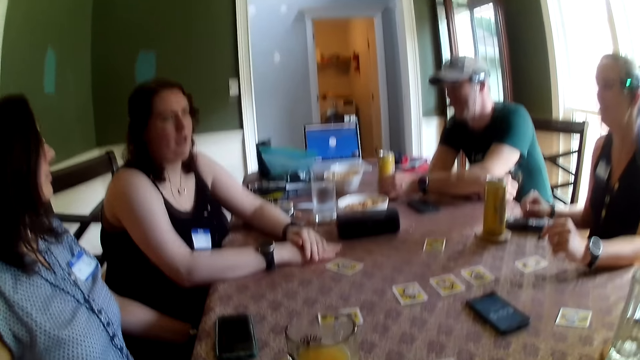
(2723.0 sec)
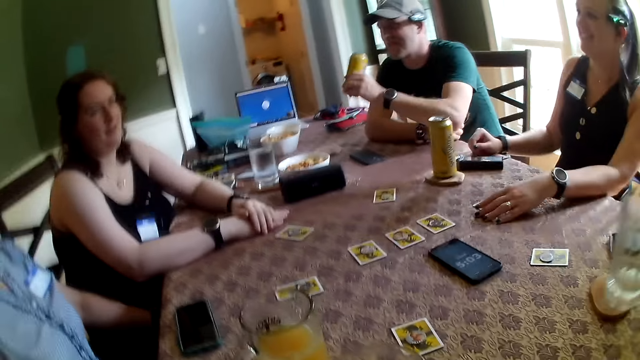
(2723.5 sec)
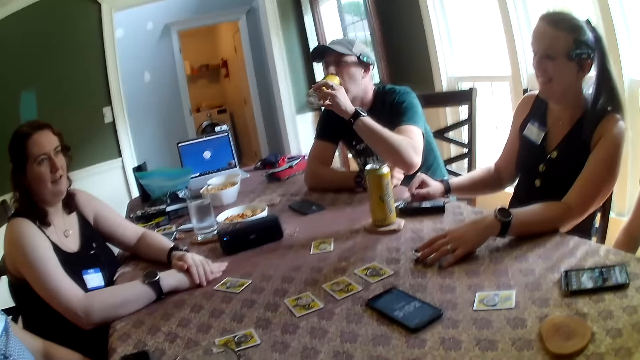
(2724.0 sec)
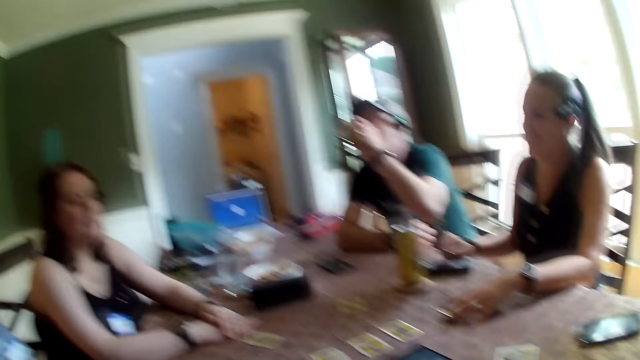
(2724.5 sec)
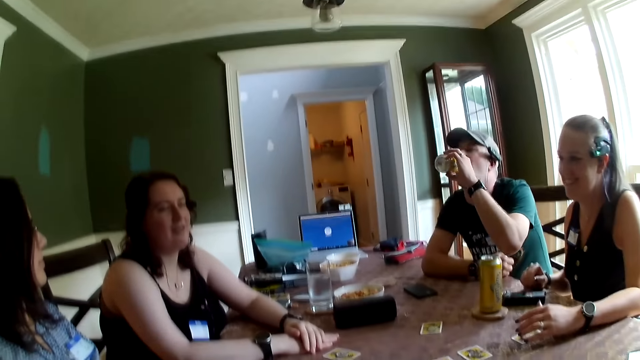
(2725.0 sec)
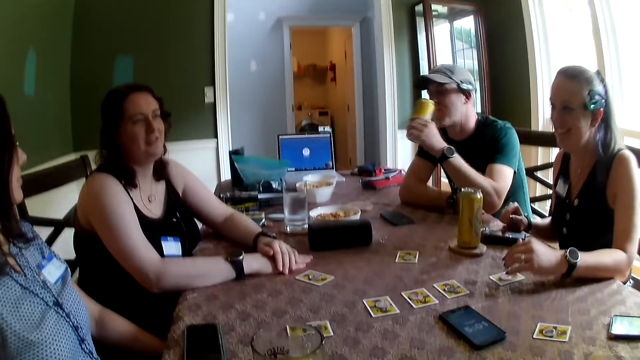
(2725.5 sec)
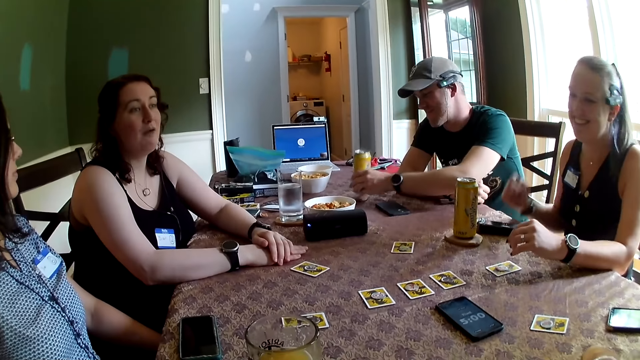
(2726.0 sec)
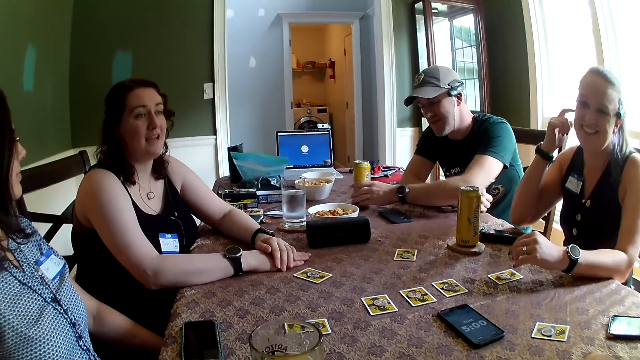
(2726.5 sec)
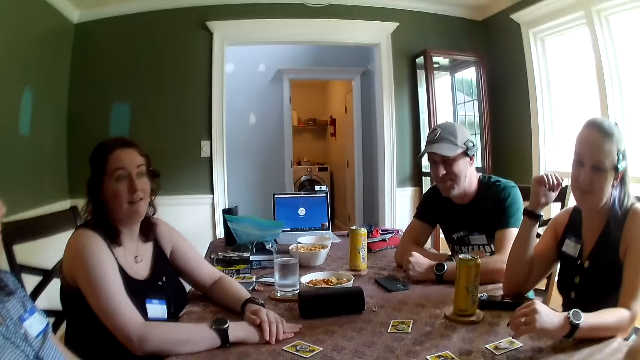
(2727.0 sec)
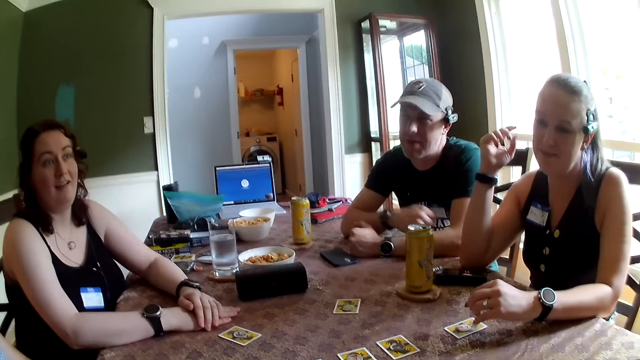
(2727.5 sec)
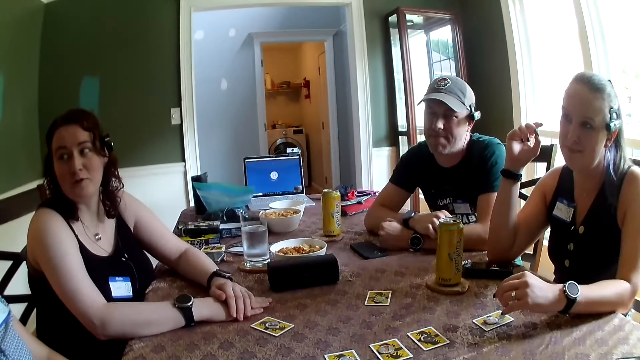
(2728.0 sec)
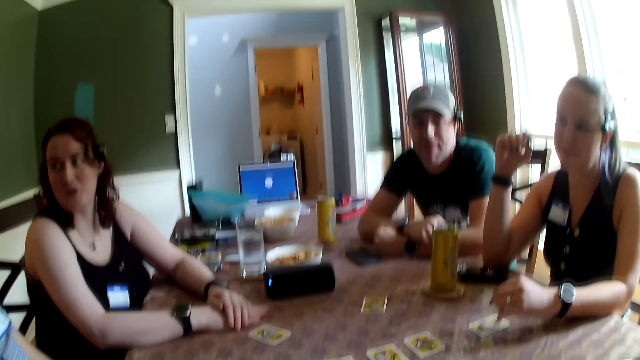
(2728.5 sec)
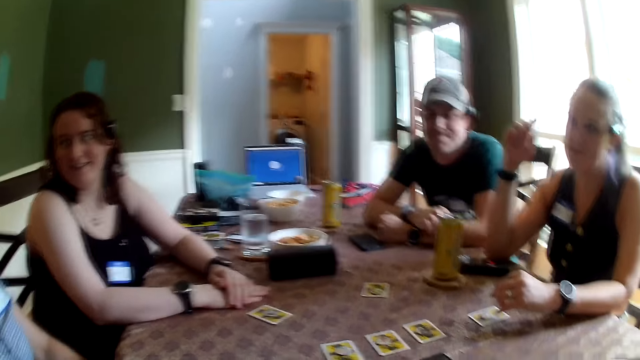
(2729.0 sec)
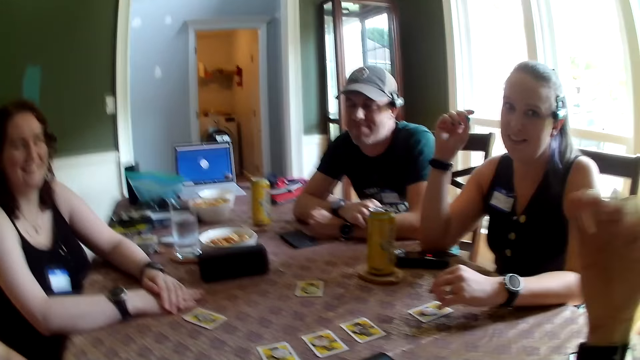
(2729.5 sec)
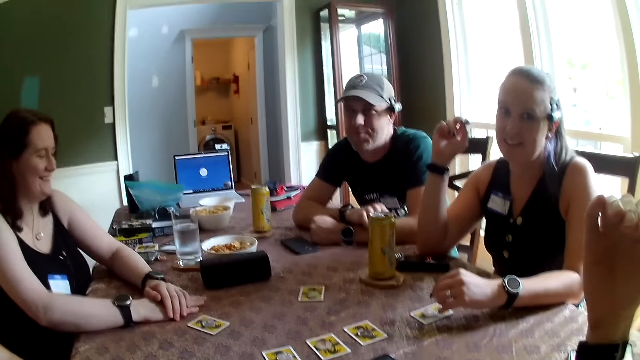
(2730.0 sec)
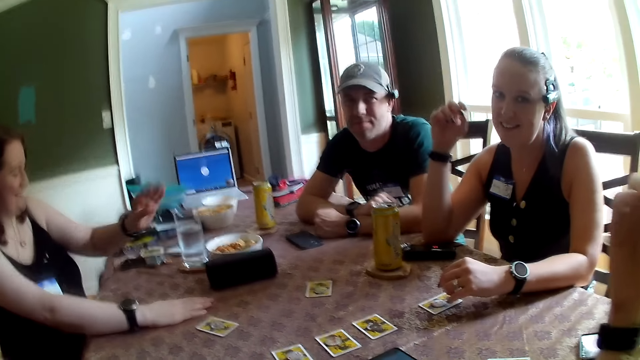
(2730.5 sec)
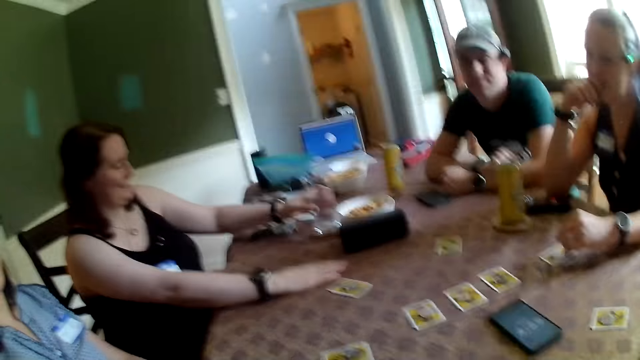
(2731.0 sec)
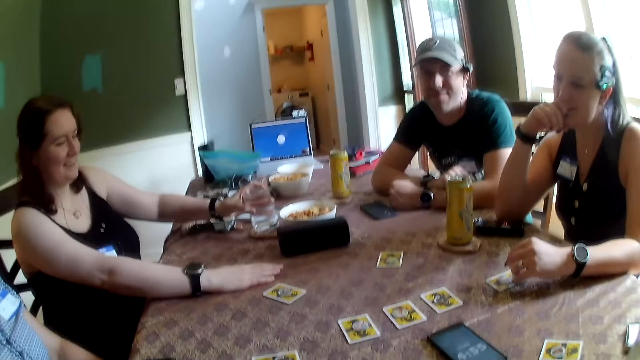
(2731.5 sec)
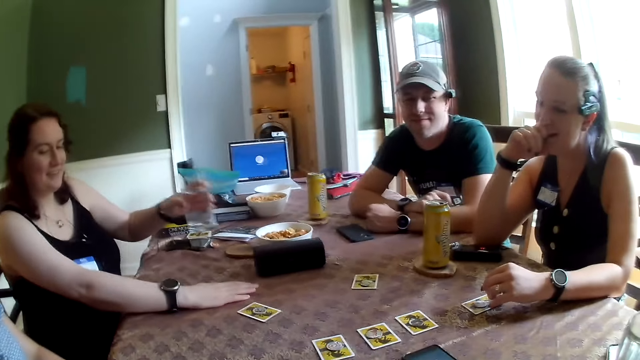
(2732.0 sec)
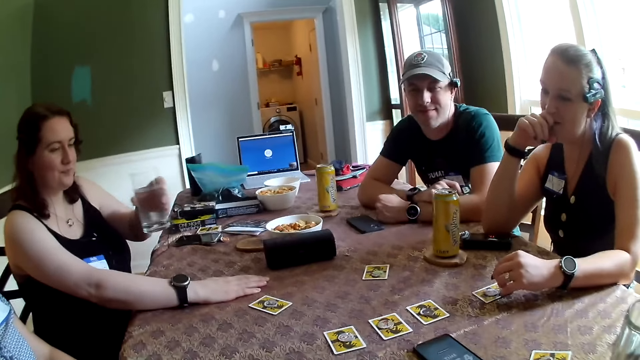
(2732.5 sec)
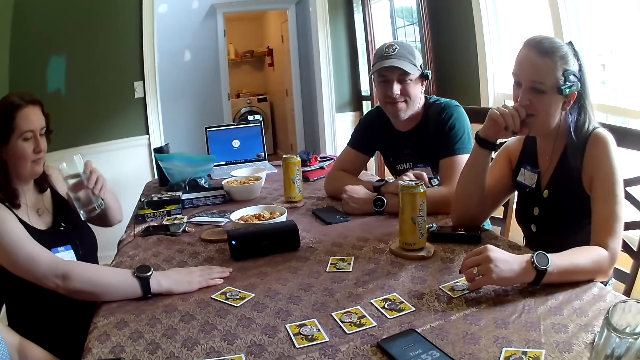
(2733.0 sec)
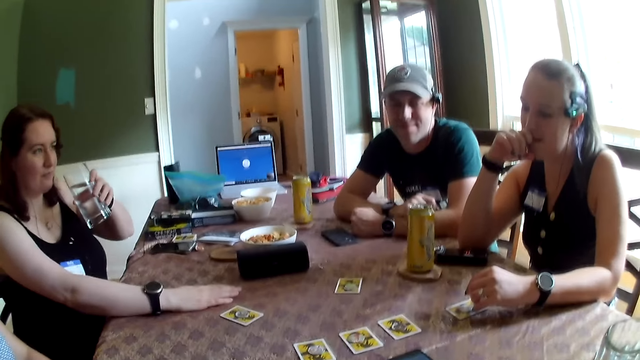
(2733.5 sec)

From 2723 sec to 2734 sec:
A woman drops her left hand on her right hand on the dining table. A man picks a can drink from the dining table with his left hand. Another woman places her left hand on a card on the dining table. The camera wearer picks a glass of water from the dining table with his right hand. The man drinks from the can drink with his left hand and drops the can drink on the dining table with his left hand. The second woman touches her right ear with her right index finger. The camera wearer touches his mouth with his right hand. The man places his right hand on his left arm on the dining table. The camera wearer converses with a group of people. The second woman touches her mouth with her right hand. The first woman picks the glass of water from the dining table with her left hand. The camera wearer bites his right fingers.

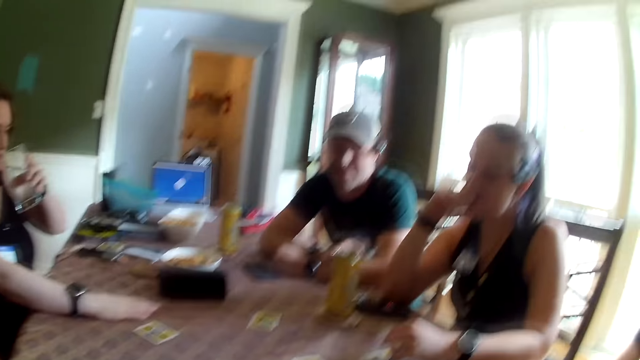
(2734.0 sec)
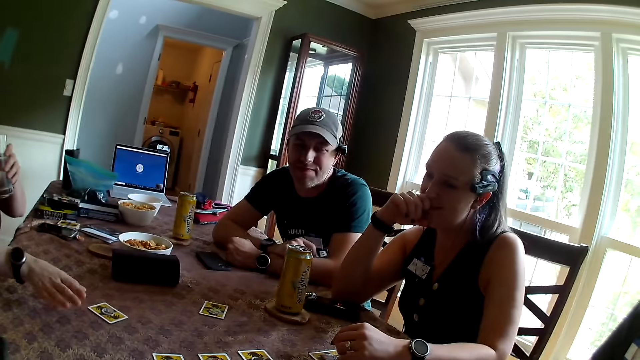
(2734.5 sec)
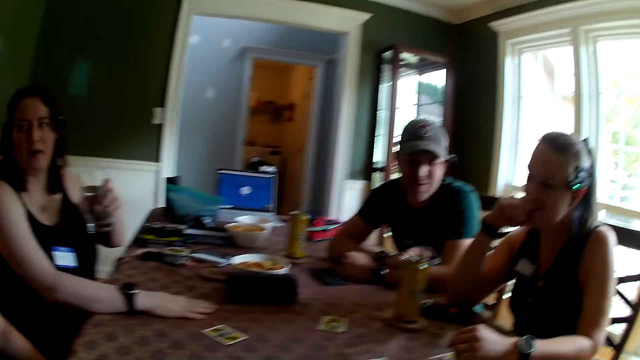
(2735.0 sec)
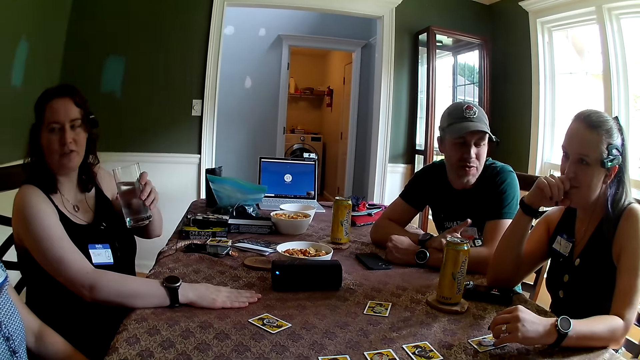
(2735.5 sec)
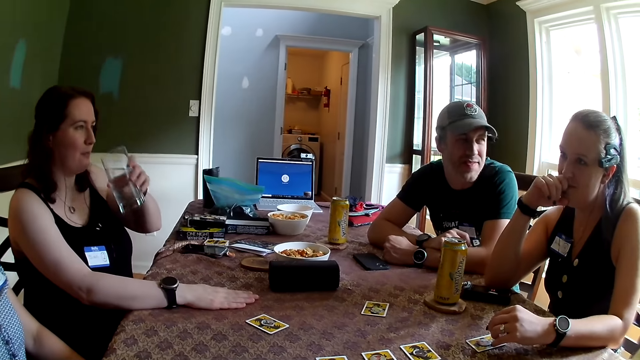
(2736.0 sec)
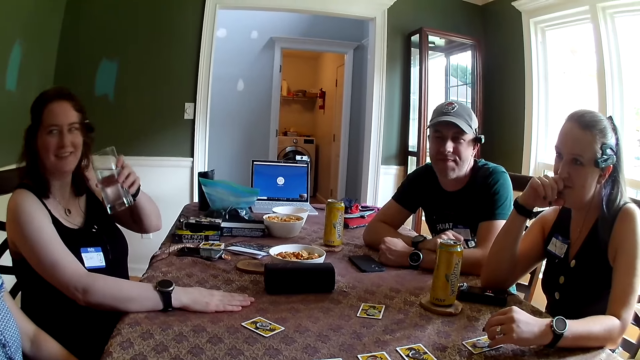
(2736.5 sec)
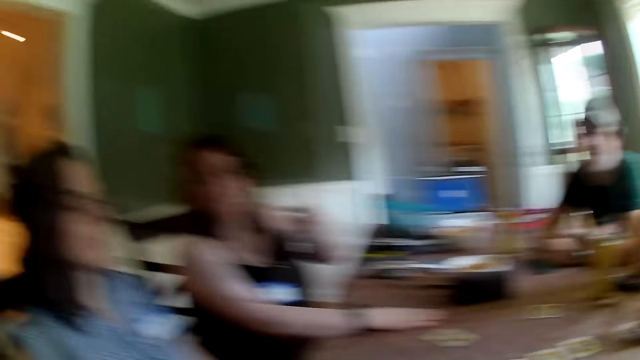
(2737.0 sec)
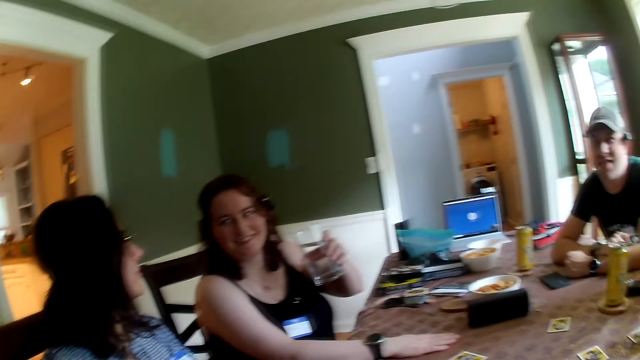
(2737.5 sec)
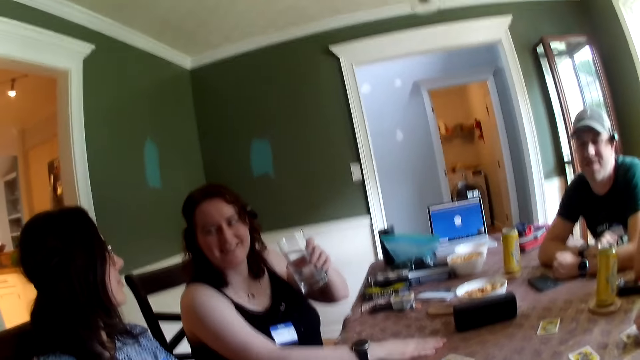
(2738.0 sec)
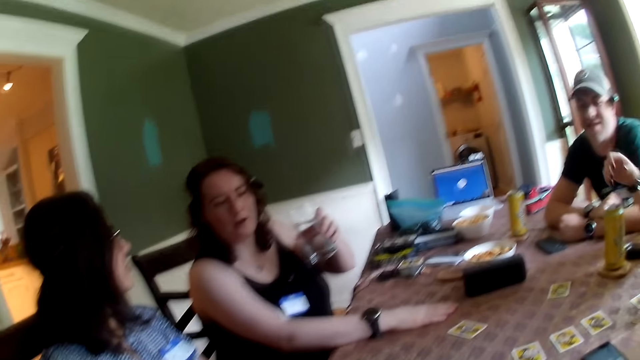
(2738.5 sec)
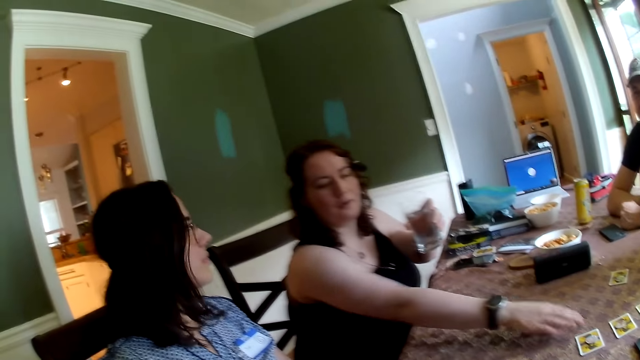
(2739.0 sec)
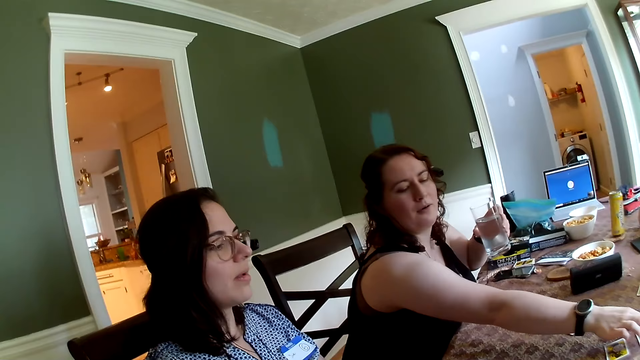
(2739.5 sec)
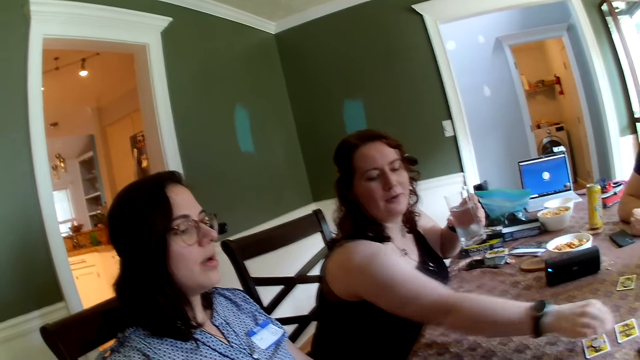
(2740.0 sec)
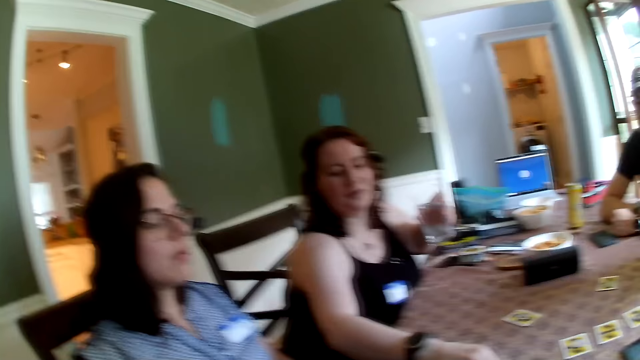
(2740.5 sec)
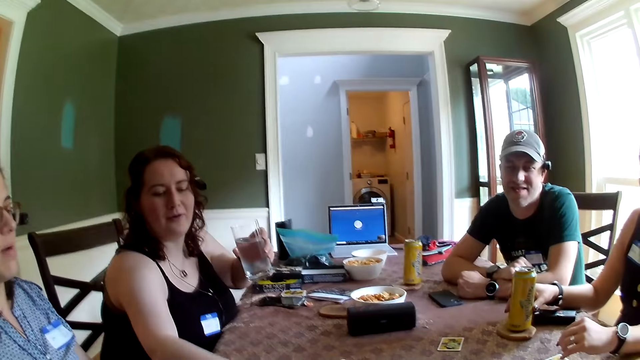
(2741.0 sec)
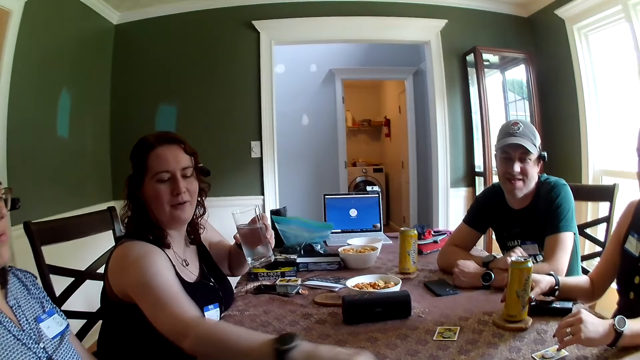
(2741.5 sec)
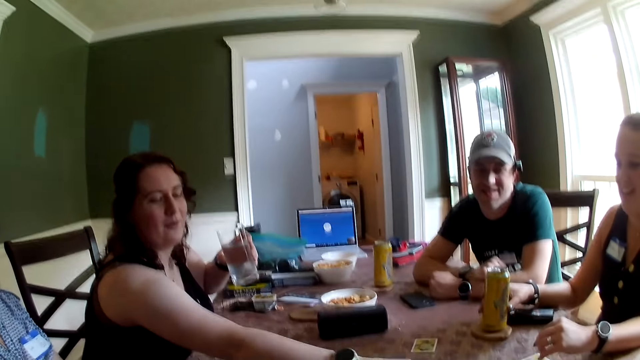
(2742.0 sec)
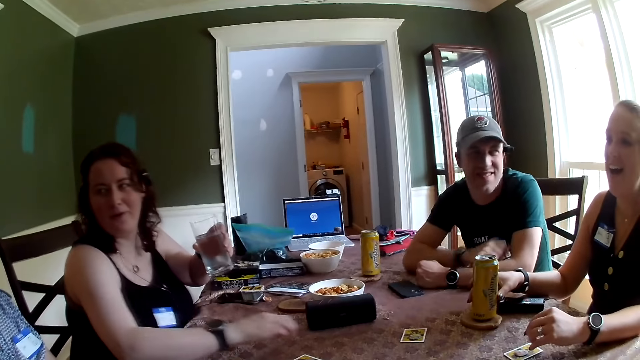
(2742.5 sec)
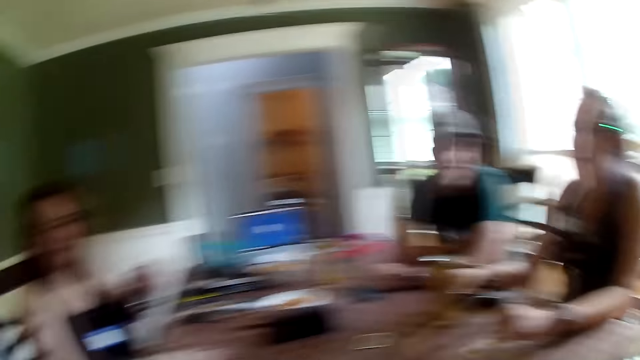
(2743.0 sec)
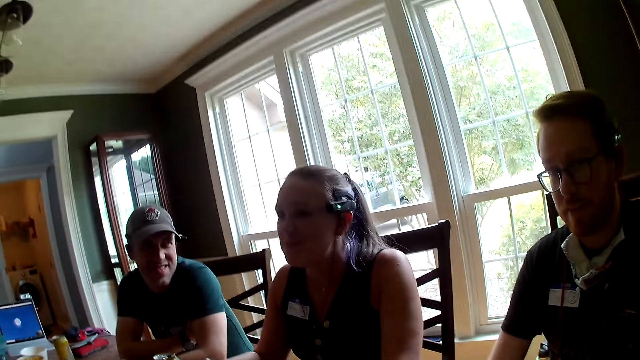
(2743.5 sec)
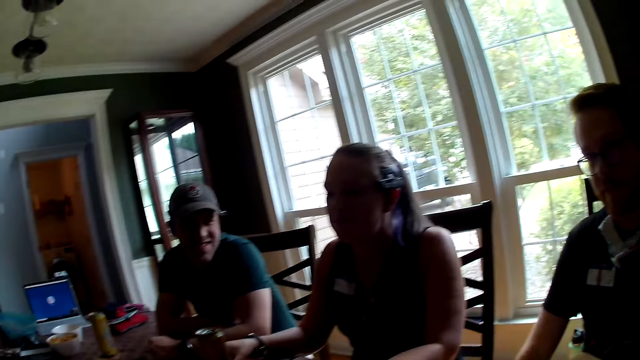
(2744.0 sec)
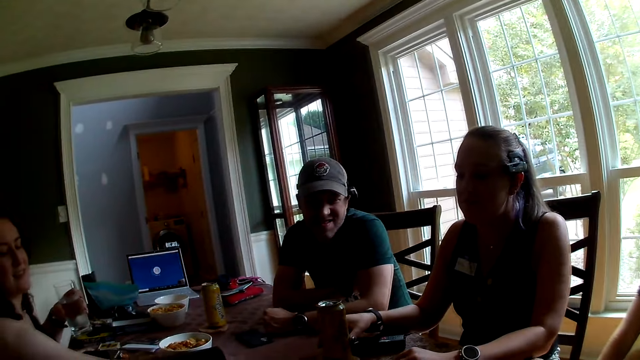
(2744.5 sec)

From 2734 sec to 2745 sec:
A woman holds the glass of water with her left hand. A man sips water. The woman drops her right hand on the dining table. The camera wearer talks to another woman. The first woman picks a coin from the dining table with her right hand and drops the coin on the dining table with her right hand. The man pushes the cards on the table. A third woman touches a can drink on the dining table with her right hand. The first woman drops her right hand on the dining table. The camera wearer drops his right hand on the dining table.
